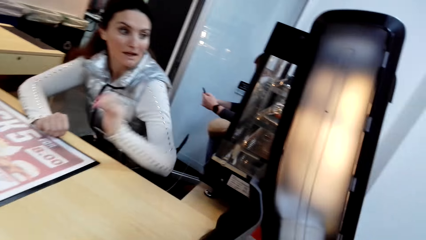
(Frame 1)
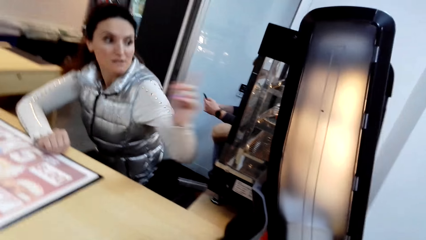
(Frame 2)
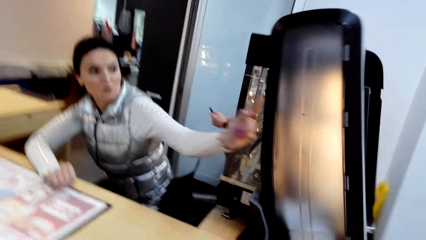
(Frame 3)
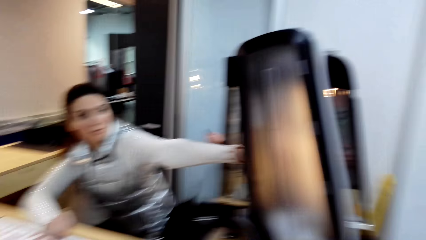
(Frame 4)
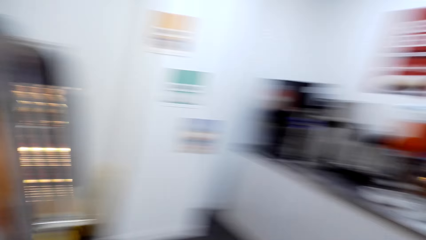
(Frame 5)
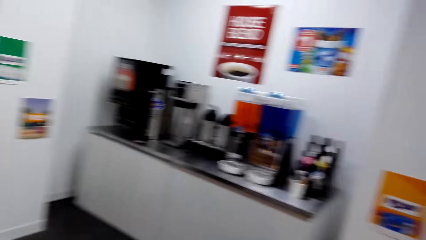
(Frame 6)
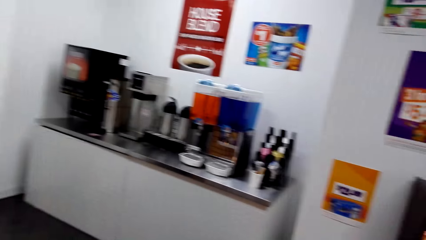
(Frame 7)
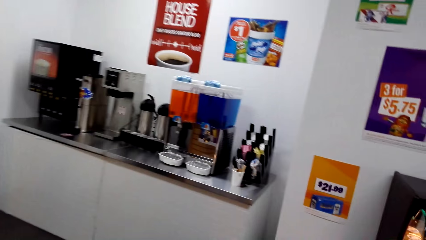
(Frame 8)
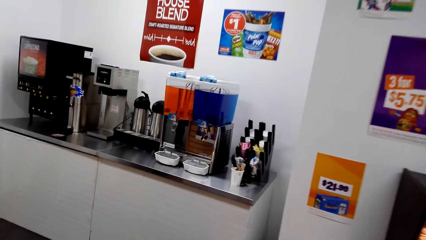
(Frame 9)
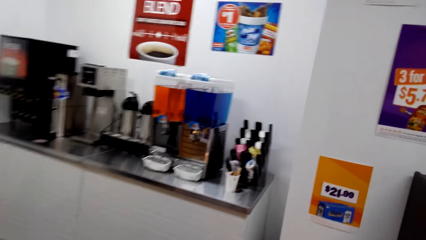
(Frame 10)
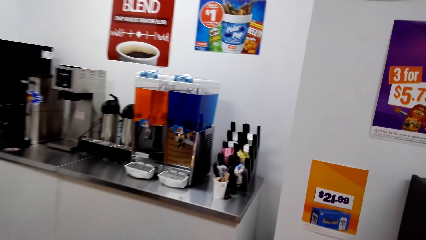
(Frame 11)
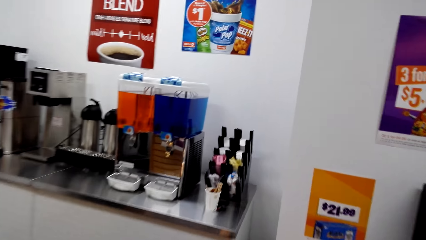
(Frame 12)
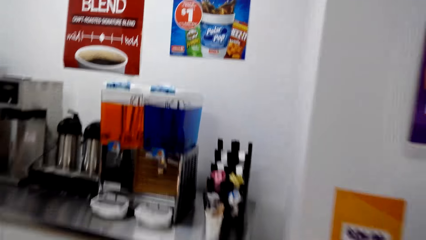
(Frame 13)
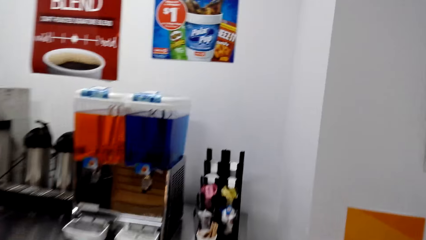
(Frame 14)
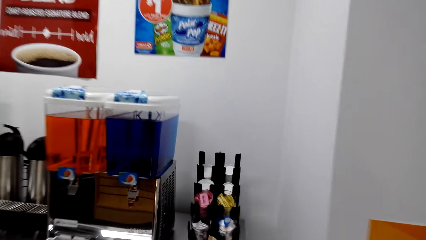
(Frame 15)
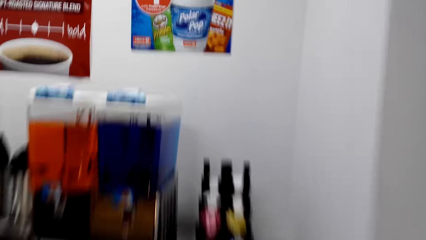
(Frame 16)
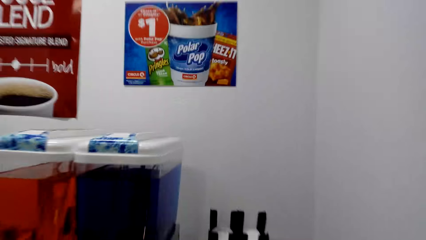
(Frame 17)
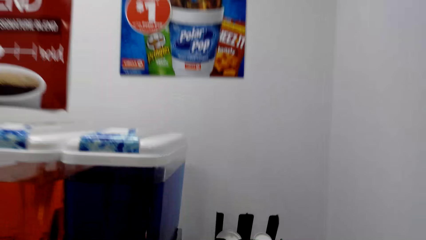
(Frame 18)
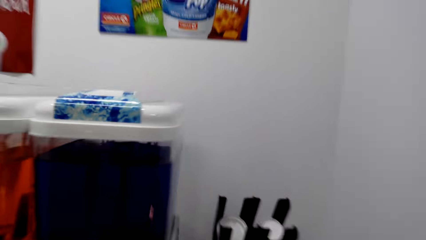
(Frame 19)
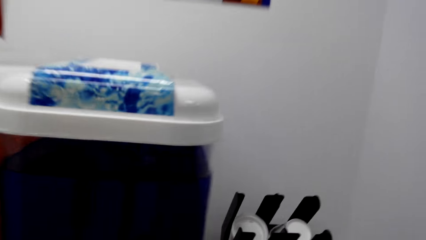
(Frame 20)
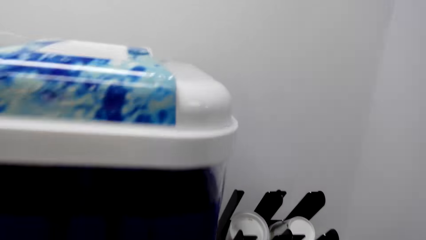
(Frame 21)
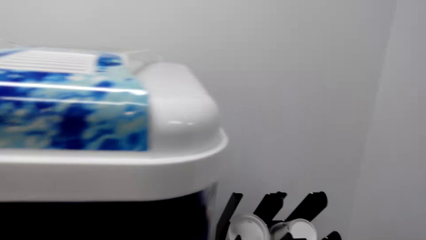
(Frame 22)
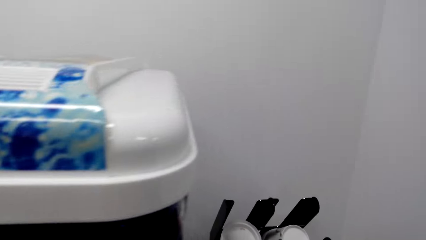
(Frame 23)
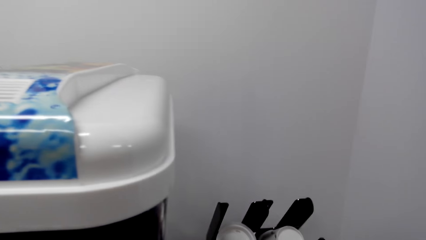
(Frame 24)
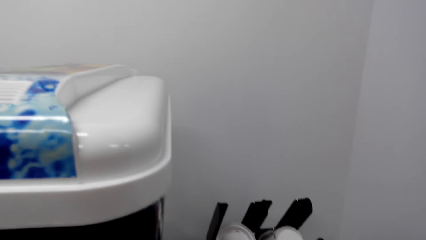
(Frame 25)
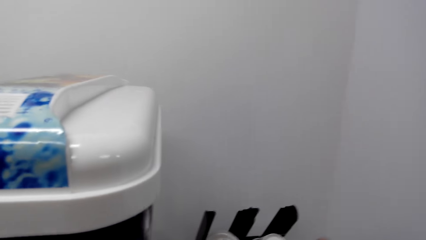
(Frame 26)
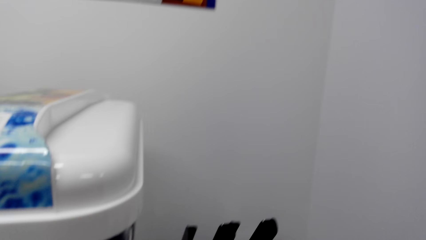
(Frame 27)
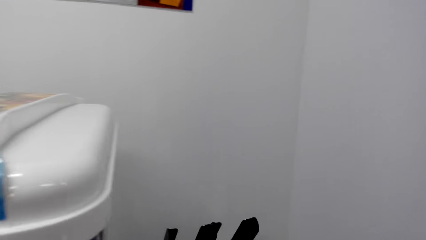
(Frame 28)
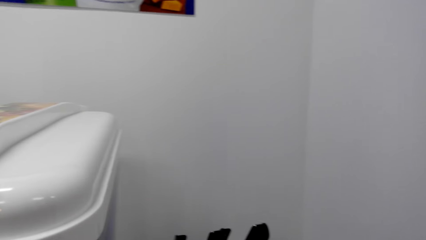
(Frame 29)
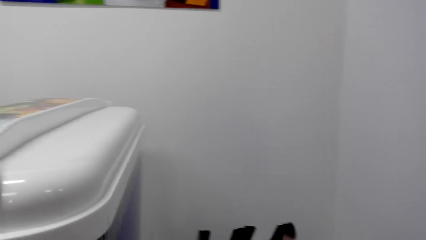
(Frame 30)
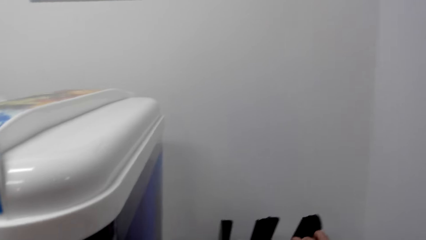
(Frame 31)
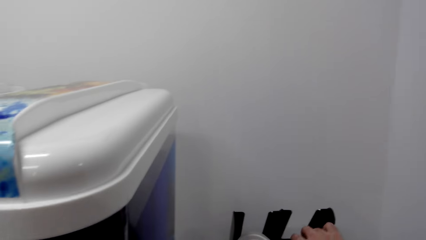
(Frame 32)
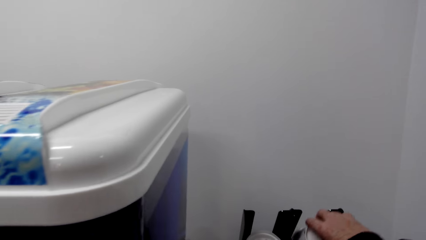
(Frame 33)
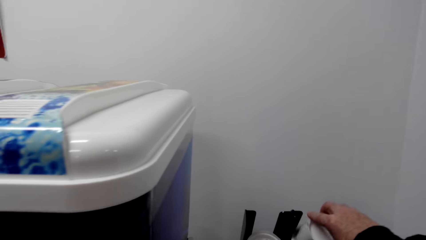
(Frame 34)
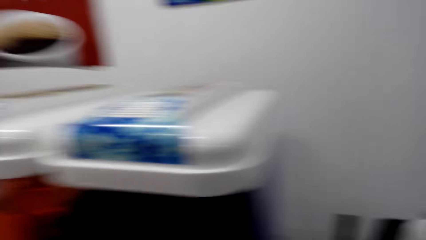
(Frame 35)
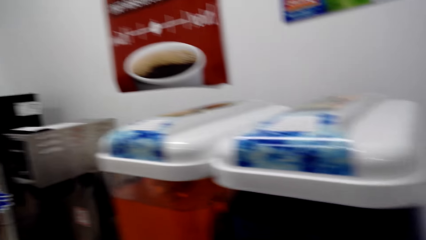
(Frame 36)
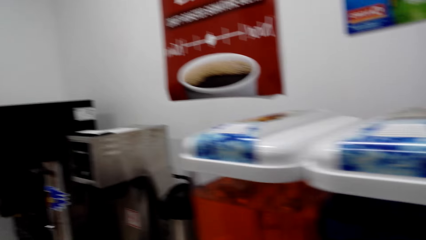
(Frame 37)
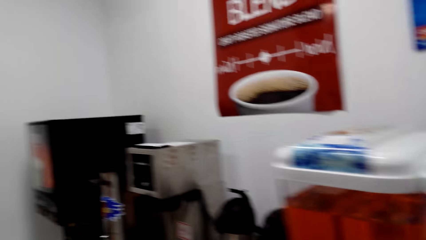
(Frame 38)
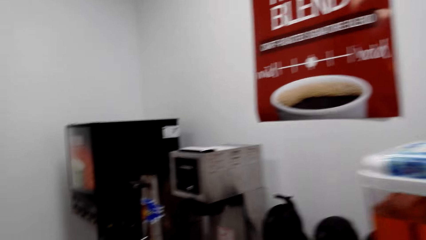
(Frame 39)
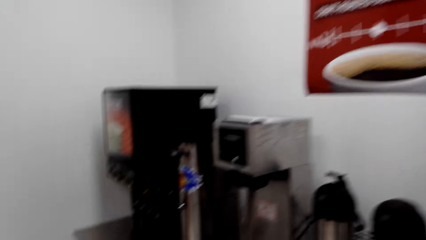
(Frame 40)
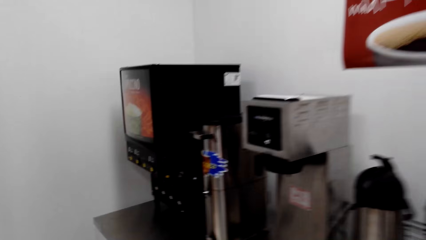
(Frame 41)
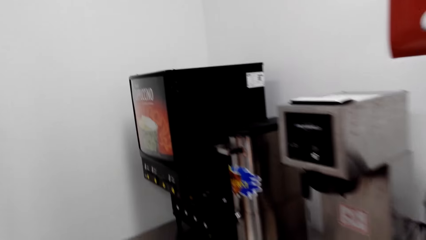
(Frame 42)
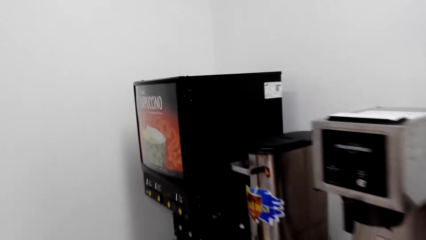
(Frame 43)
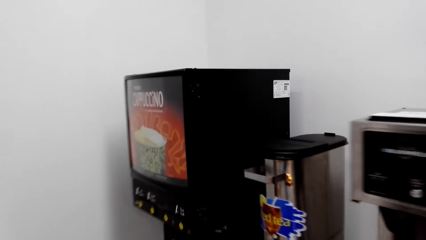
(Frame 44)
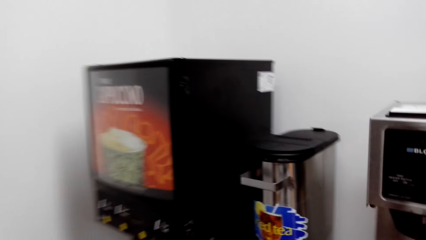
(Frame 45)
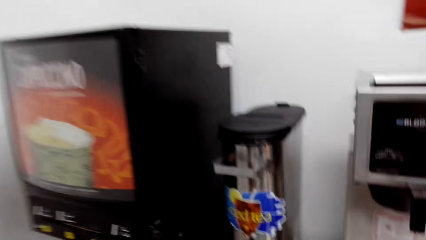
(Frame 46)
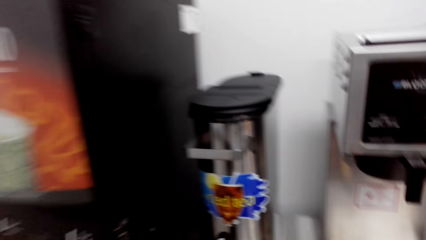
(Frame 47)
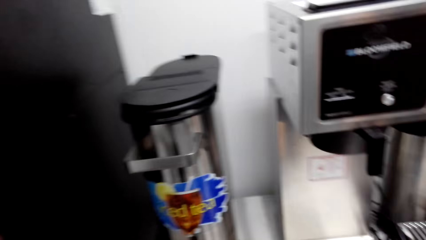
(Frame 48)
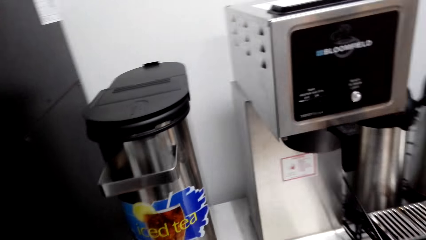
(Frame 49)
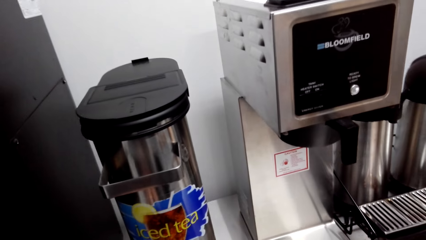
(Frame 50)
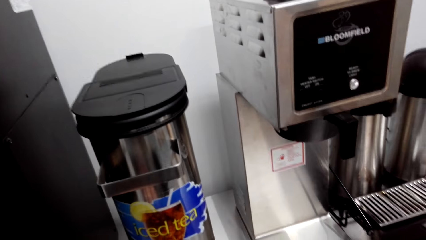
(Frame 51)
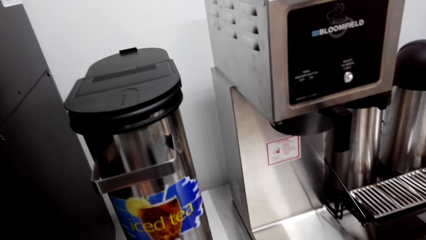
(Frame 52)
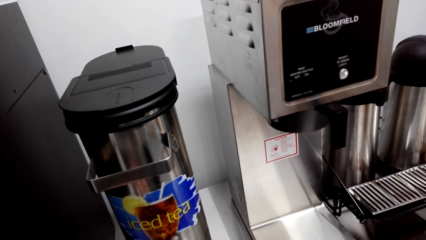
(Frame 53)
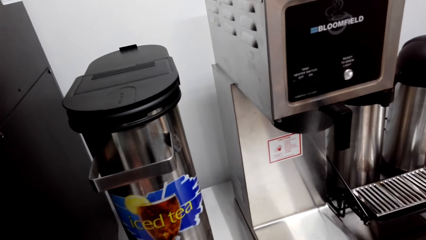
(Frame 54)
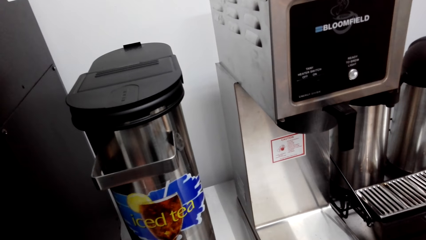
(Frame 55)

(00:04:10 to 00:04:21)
A lady moves the hand. The camera wearer looks around. The lady points at the fries. The camera wearer steps forward. They pick up the tumbler. They hold the plastic cup. They step forward. They put coffee in the tumbler.

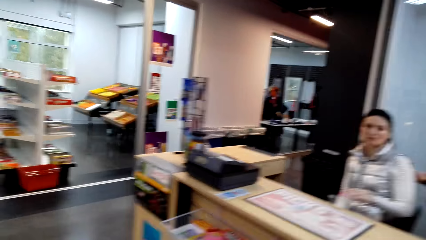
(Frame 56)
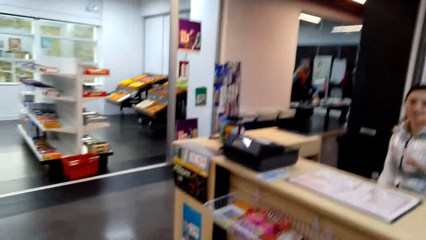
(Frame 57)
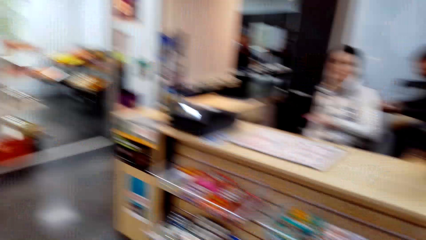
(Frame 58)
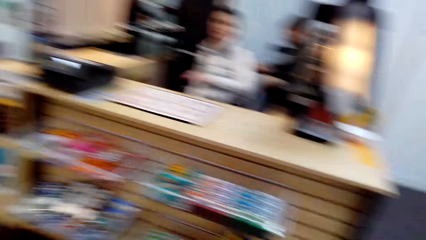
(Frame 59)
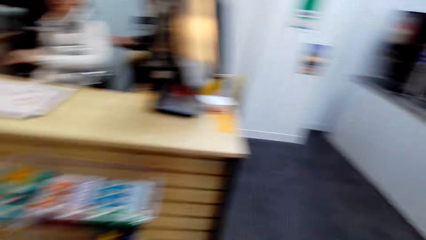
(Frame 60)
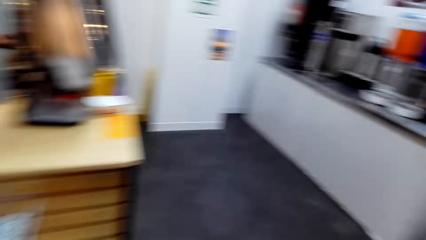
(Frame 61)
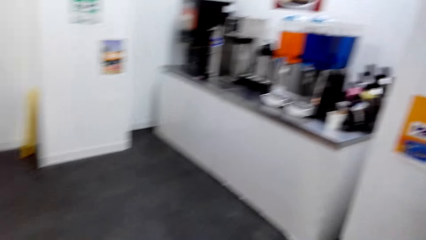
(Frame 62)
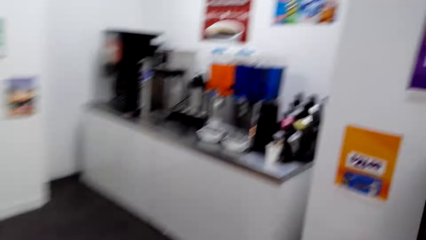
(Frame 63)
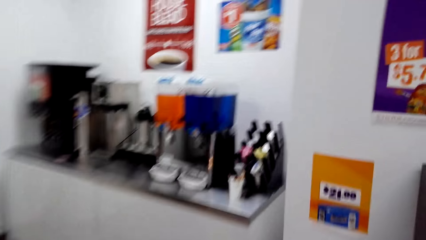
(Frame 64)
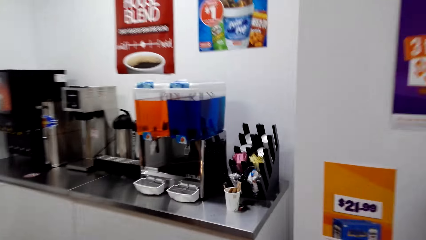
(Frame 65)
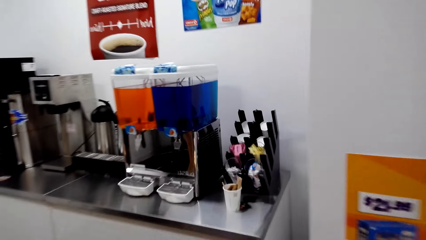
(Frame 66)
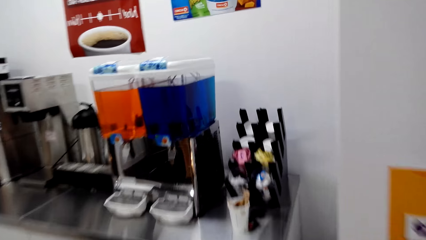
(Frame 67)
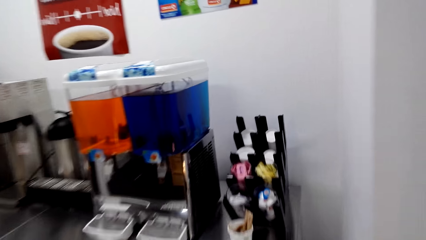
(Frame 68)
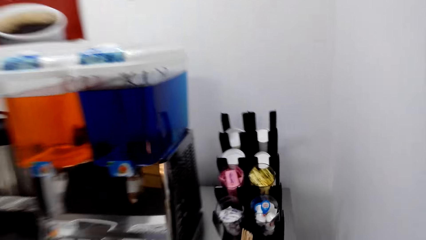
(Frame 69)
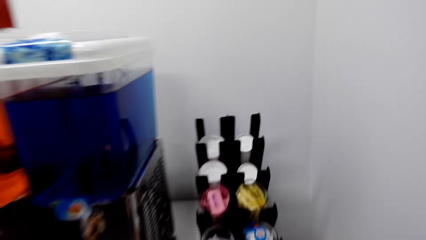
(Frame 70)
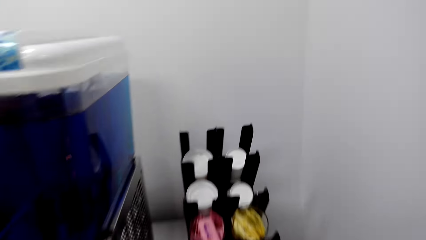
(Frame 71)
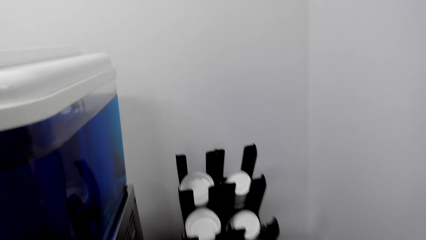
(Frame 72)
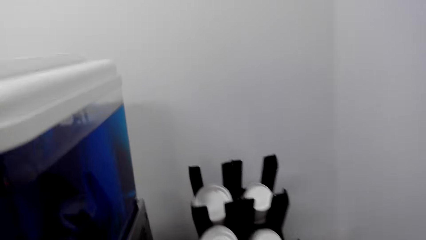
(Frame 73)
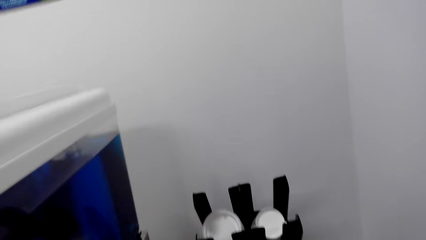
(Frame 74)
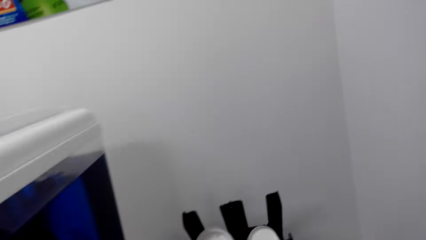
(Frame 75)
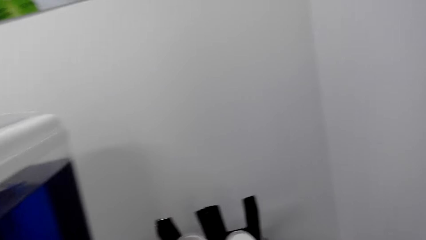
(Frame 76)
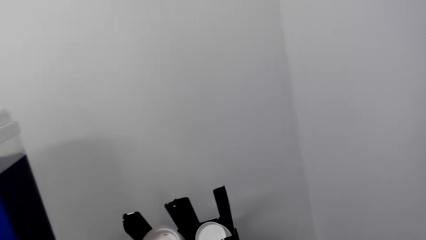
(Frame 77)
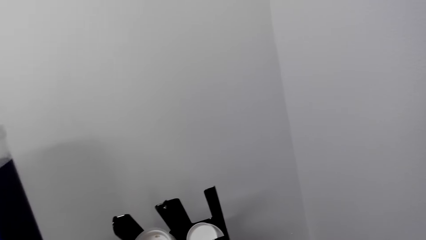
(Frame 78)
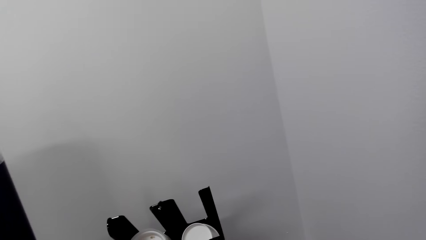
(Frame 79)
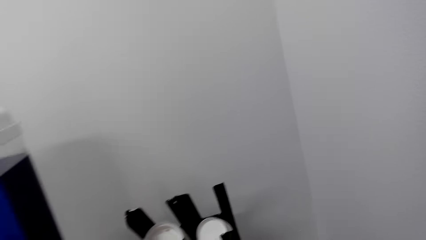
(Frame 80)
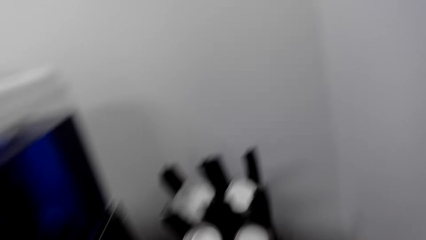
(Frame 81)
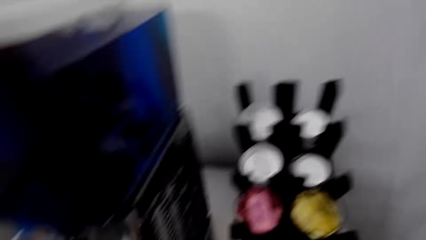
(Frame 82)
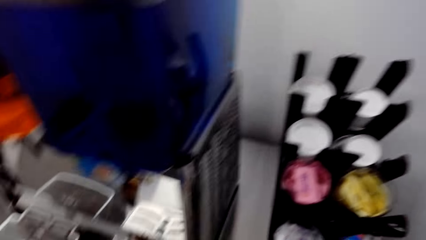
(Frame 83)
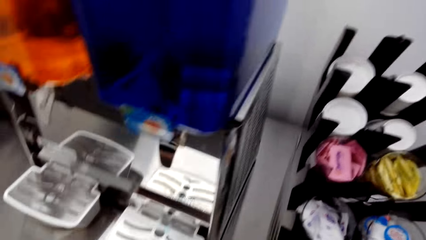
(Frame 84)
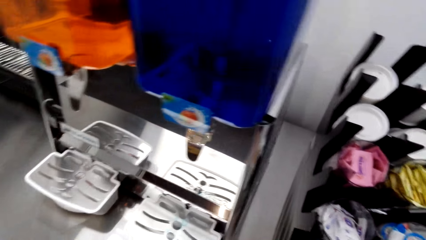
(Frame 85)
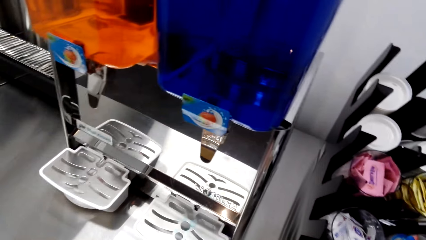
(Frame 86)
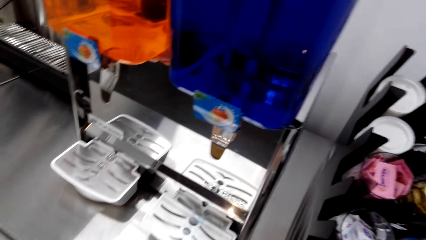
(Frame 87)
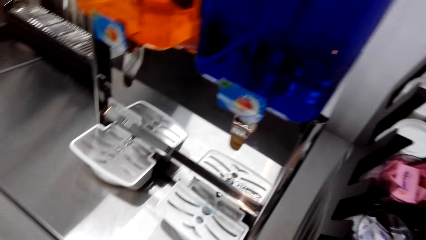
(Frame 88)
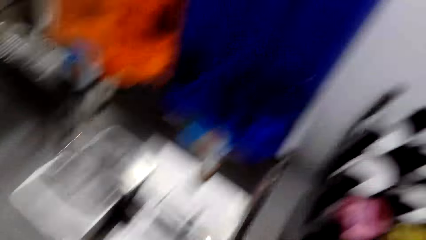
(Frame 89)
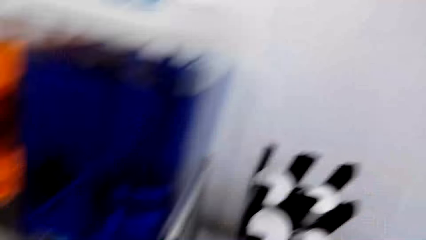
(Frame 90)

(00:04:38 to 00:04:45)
A lady moves the hand. The camera wearer looks at the lady. They step forward. They pick up the tumbler.
